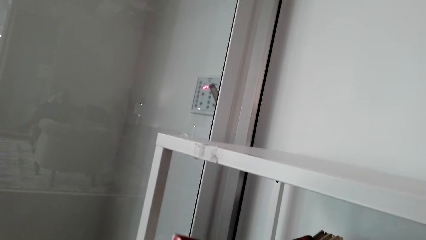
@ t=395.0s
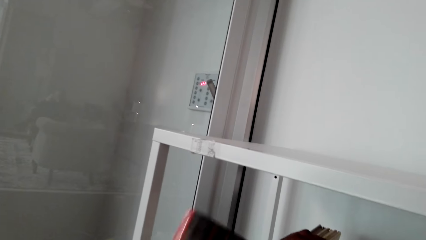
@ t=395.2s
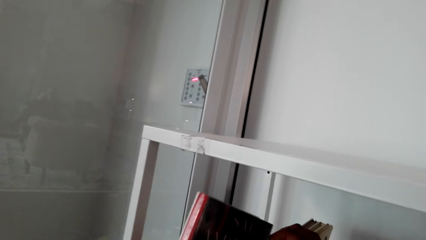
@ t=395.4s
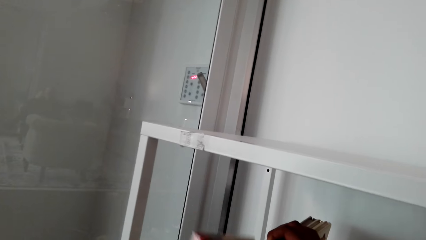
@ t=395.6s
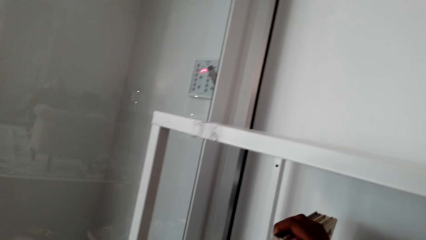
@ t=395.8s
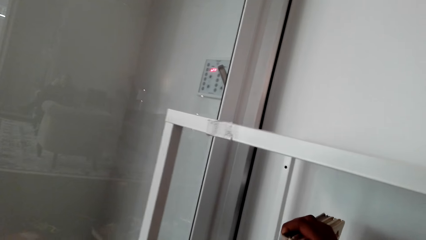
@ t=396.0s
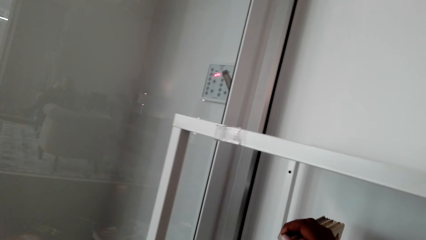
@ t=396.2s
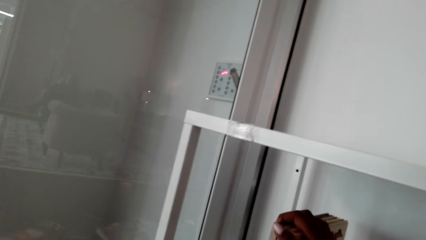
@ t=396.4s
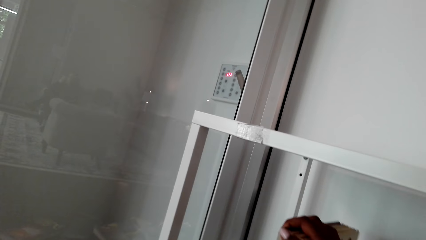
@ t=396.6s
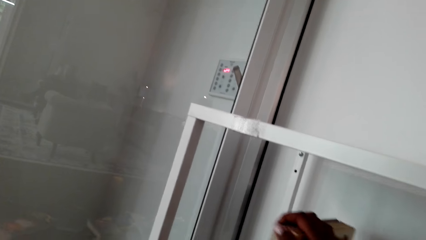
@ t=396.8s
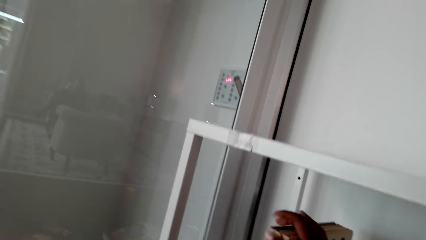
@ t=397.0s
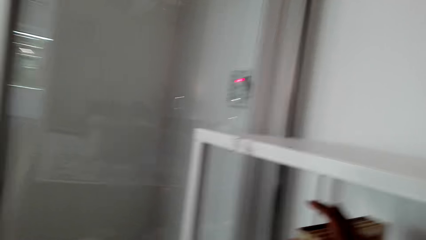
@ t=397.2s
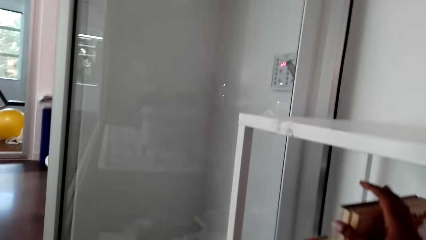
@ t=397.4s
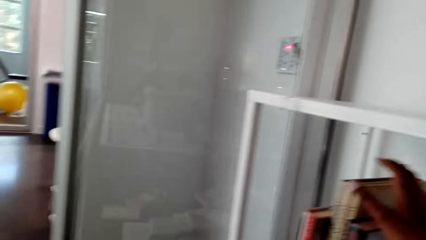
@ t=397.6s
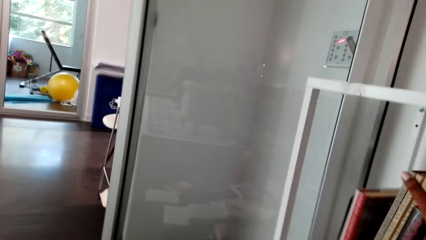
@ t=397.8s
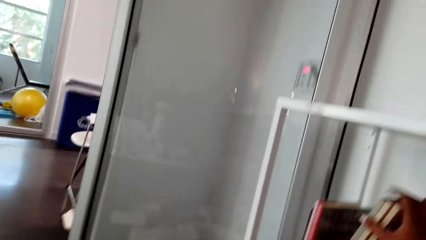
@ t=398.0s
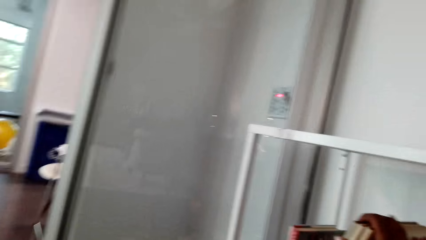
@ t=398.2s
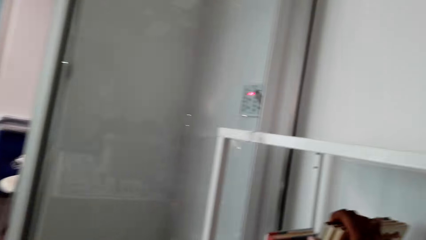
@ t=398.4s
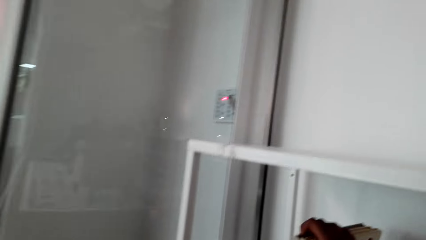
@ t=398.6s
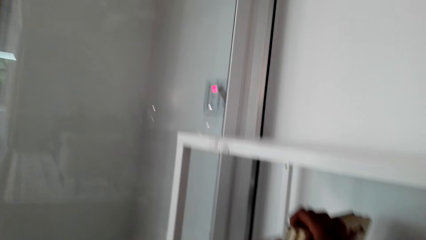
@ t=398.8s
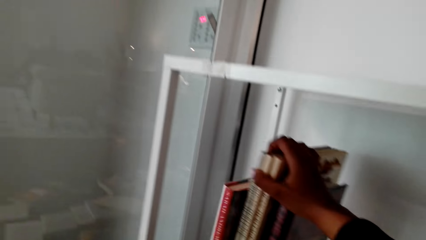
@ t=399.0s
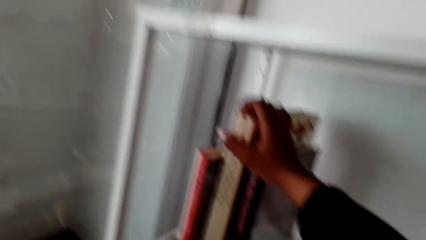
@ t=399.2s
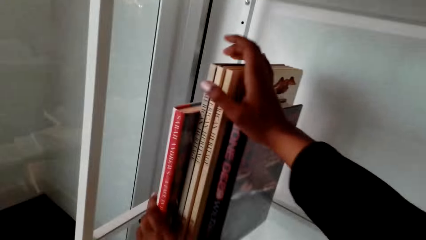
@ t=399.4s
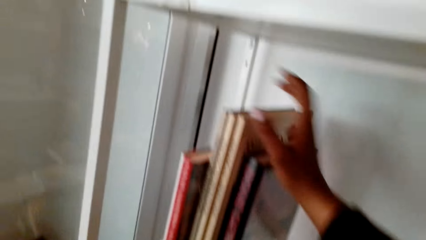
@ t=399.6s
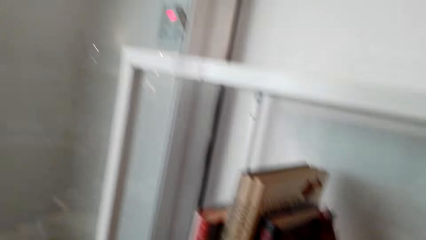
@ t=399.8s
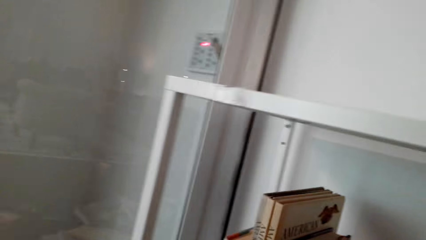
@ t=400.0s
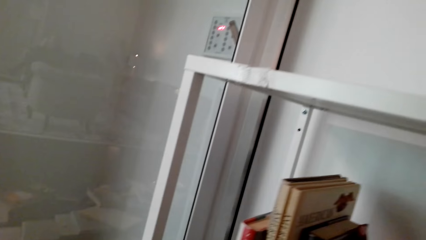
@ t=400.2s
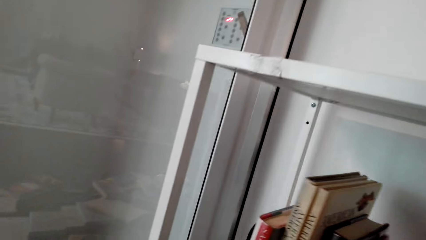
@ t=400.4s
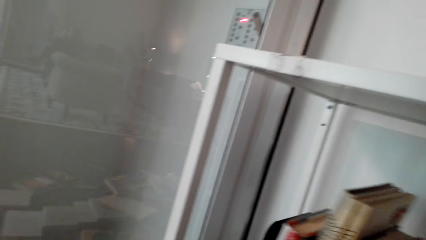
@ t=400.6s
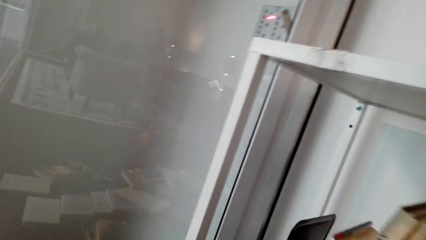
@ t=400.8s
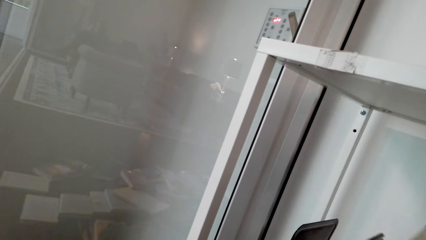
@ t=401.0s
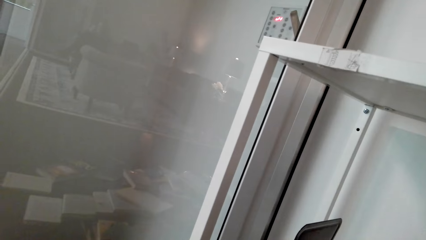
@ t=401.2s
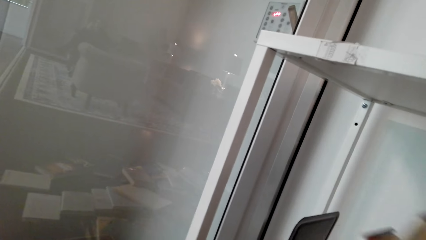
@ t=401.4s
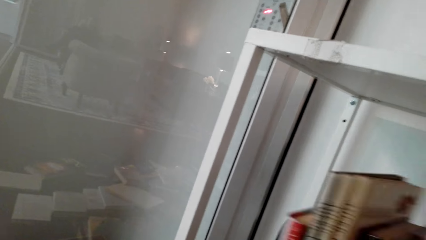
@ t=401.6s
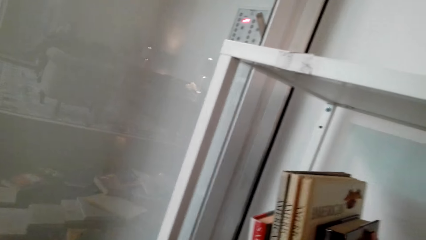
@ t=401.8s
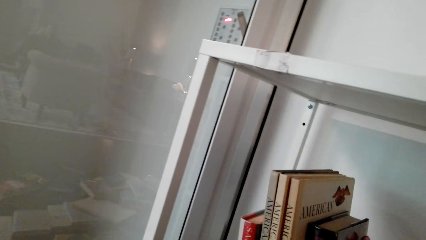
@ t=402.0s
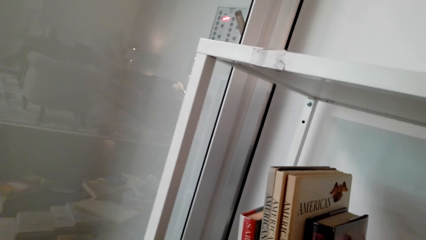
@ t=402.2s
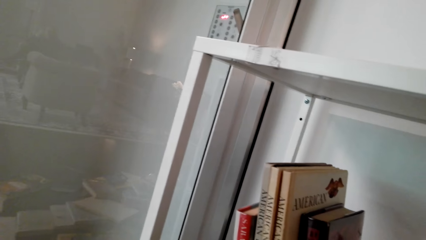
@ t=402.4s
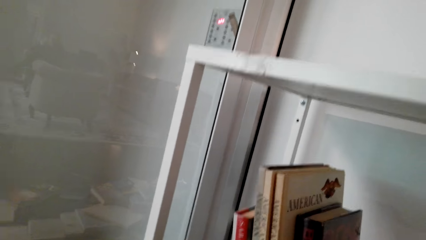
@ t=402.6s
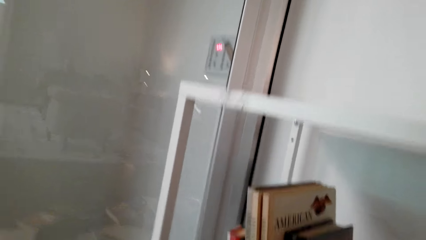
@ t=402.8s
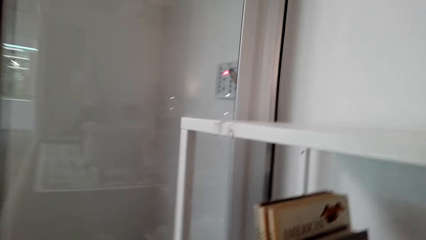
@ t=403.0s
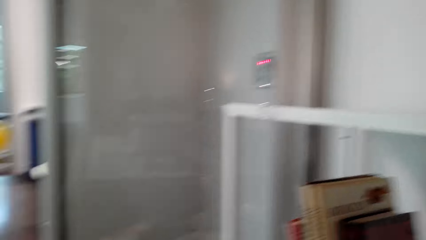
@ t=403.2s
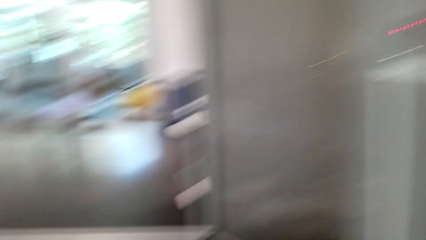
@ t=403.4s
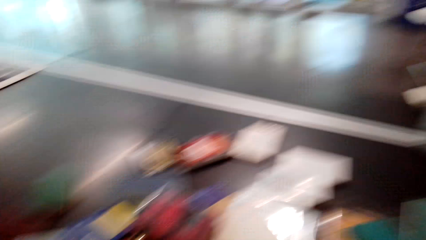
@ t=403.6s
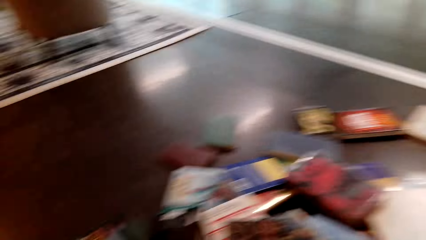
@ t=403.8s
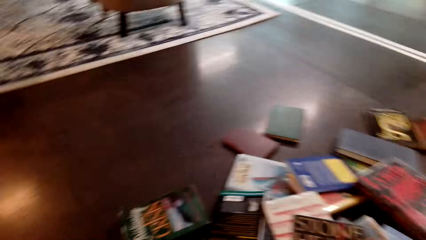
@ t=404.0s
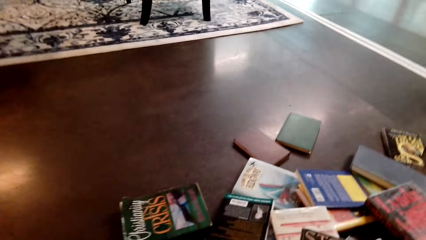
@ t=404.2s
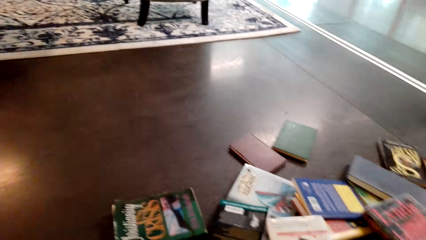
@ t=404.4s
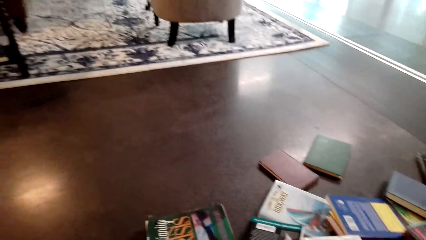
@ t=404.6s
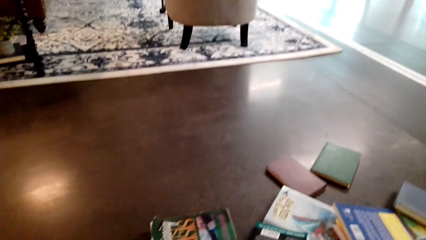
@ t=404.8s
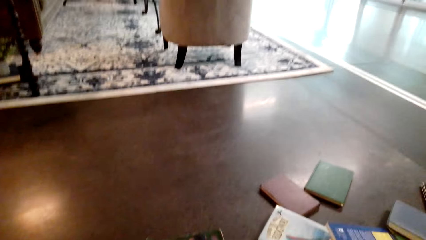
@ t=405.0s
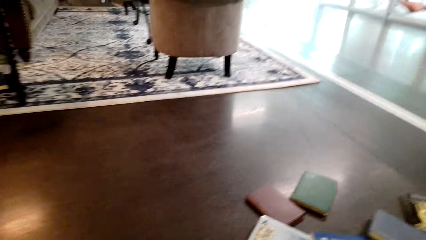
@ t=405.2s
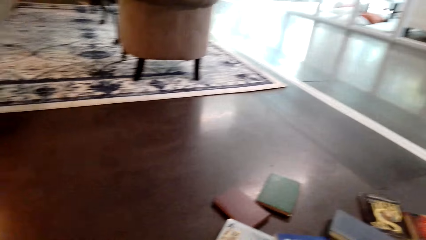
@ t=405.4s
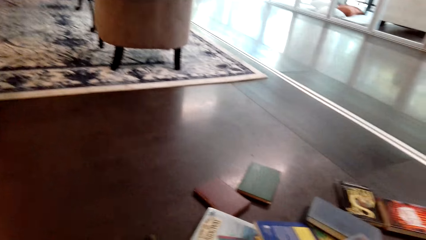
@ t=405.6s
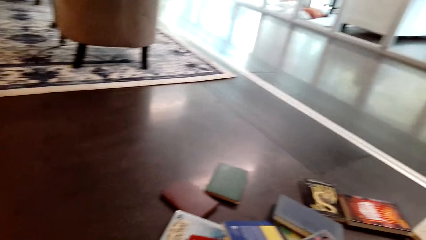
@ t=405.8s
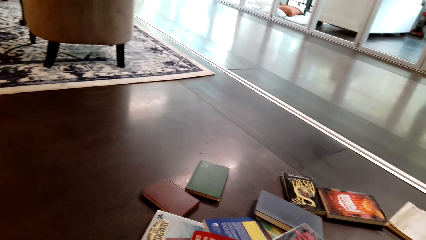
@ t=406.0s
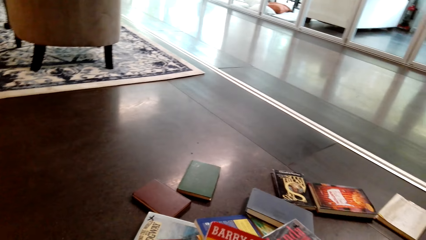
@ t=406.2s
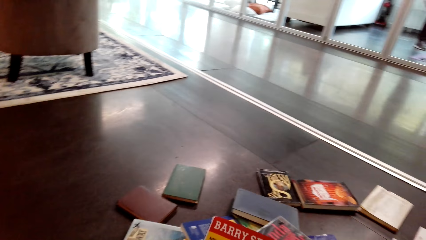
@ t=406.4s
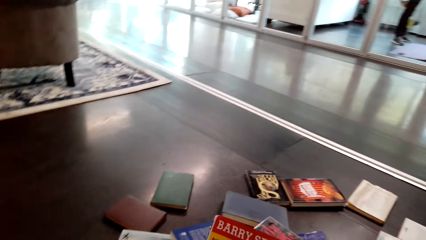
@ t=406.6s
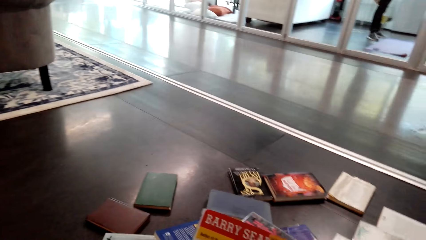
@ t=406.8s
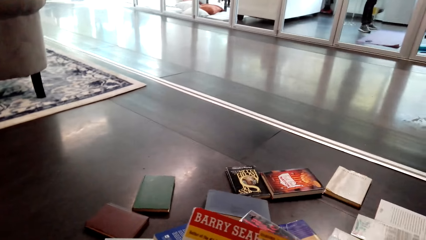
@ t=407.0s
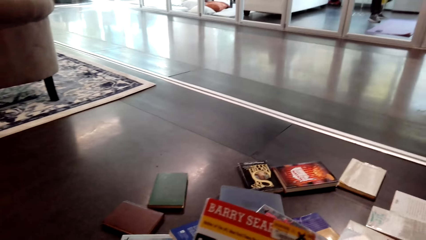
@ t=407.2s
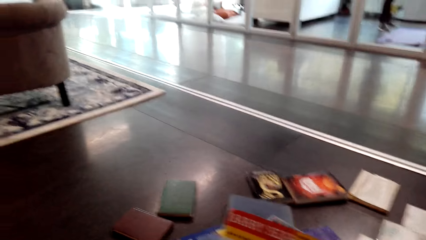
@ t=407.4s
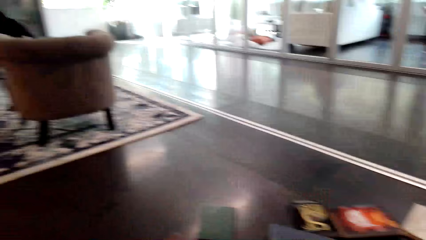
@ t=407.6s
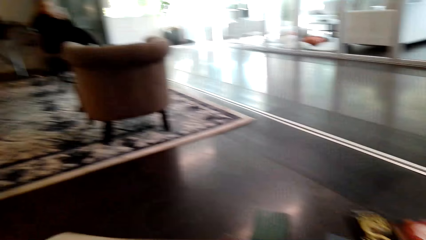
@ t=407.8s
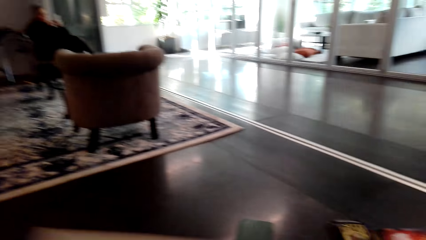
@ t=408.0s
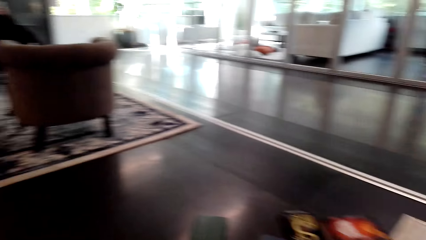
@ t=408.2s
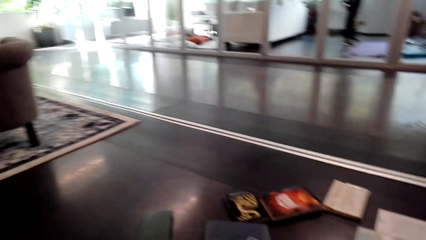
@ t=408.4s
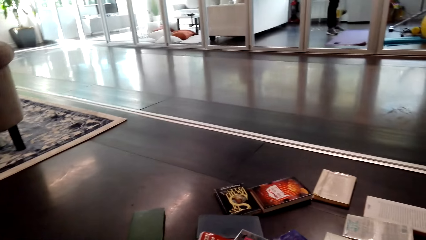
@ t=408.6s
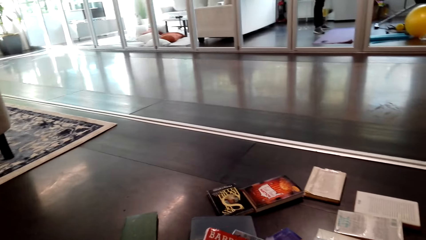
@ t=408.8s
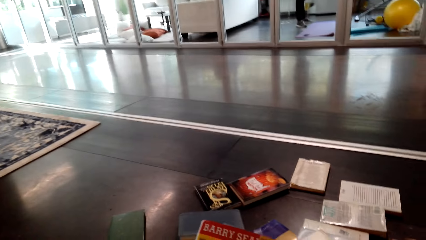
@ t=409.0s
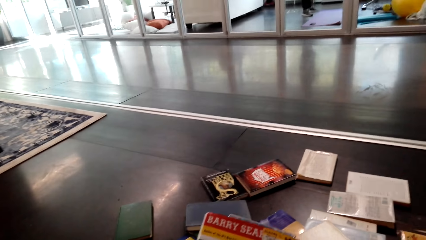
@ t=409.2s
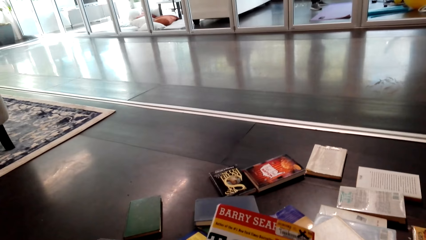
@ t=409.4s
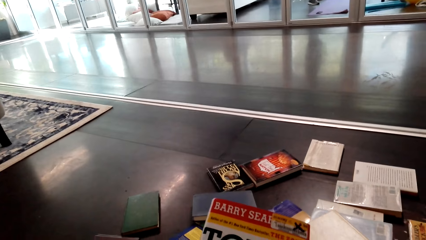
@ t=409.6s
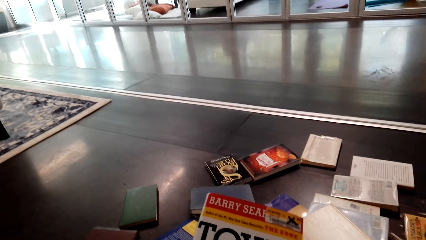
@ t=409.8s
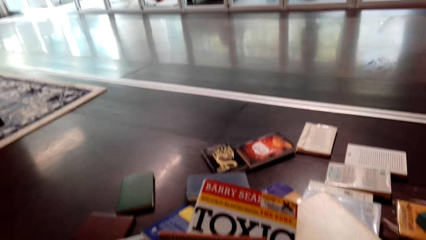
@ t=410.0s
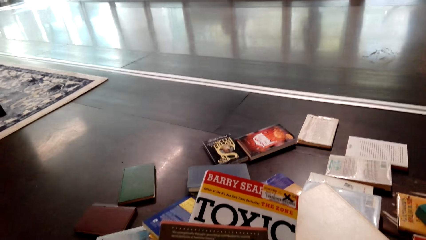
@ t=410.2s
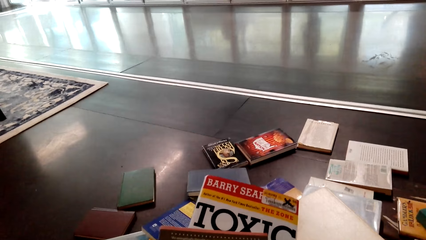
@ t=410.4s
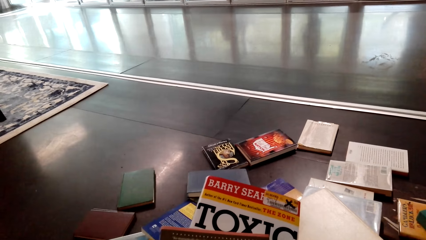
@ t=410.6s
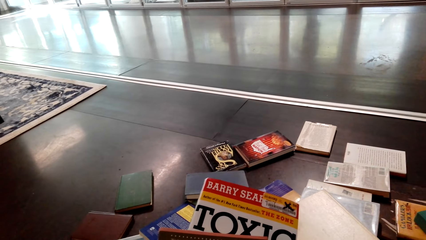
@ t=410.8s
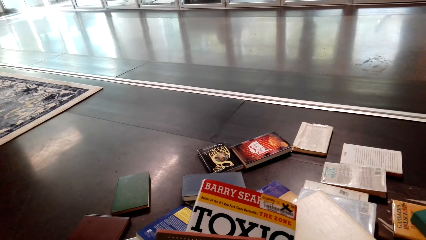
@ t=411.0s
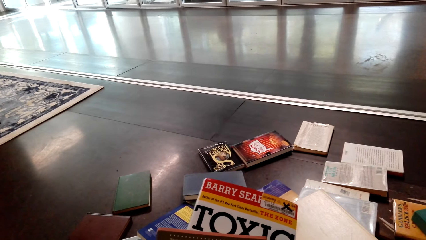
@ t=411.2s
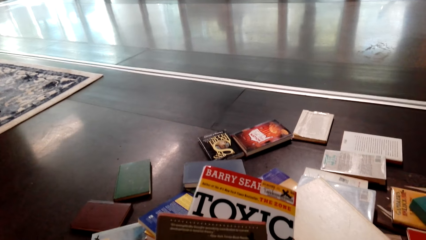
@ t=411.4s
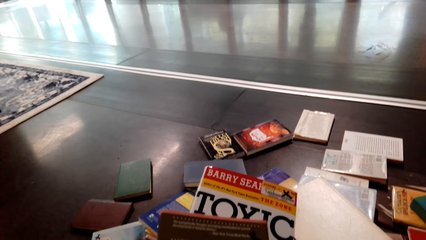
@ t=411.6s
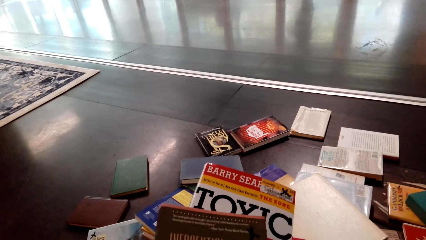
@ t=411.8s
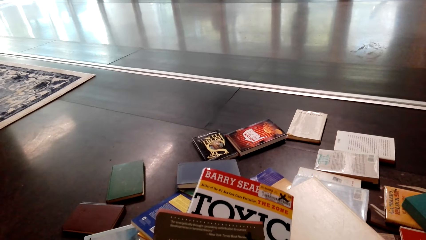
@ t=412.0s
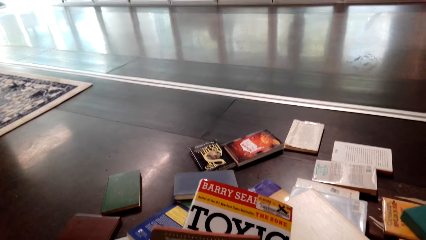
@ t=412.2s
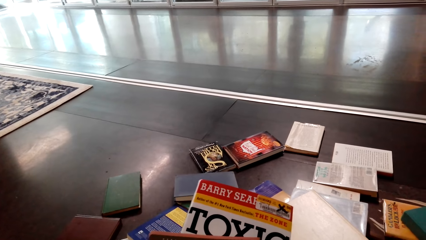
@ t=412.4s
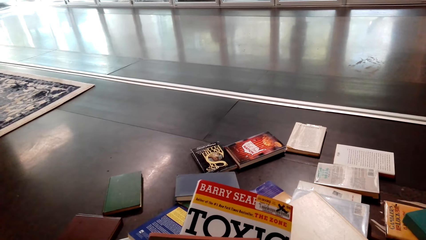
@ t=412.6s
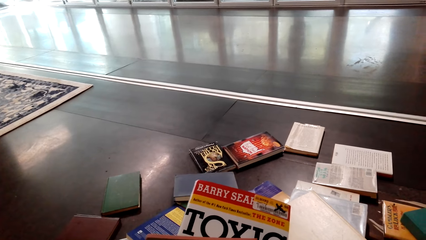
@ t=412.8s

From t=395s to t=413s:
The camera wearer arranges books on a shelf. They turn around. They collect books on the ground. They look at the books.
